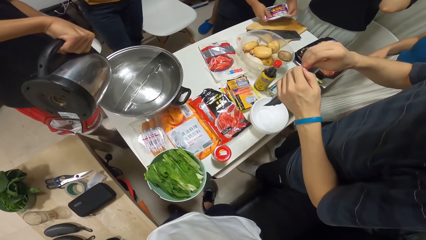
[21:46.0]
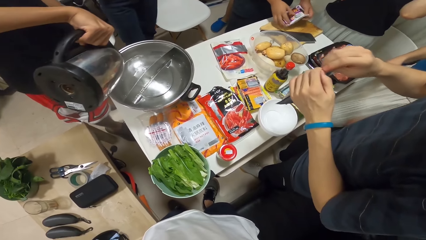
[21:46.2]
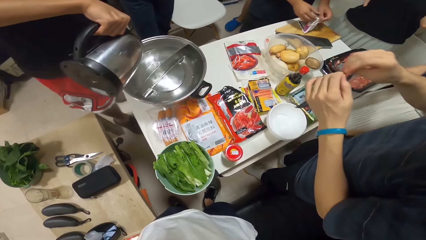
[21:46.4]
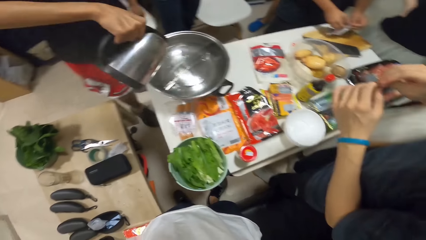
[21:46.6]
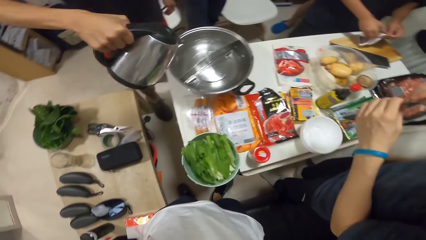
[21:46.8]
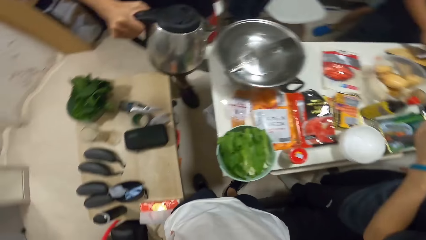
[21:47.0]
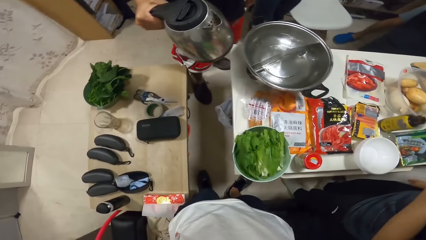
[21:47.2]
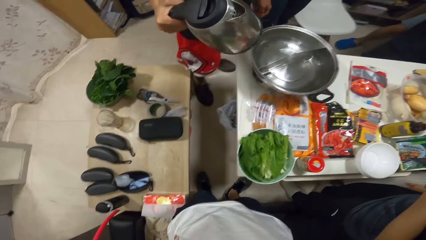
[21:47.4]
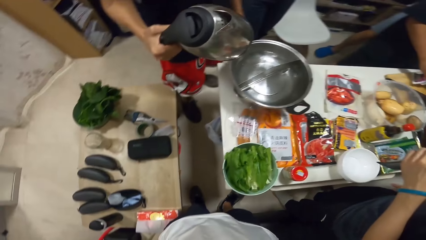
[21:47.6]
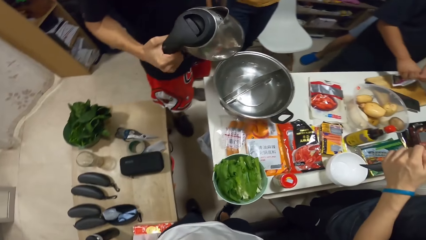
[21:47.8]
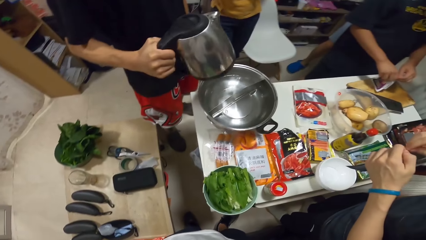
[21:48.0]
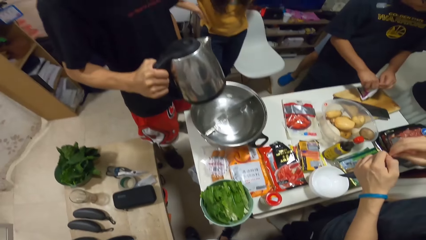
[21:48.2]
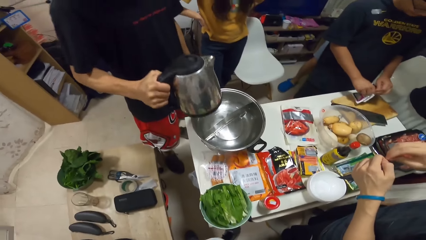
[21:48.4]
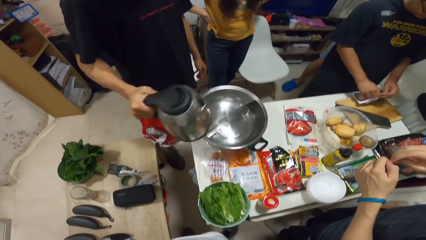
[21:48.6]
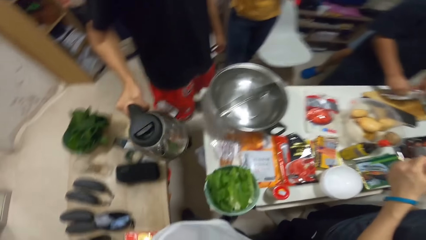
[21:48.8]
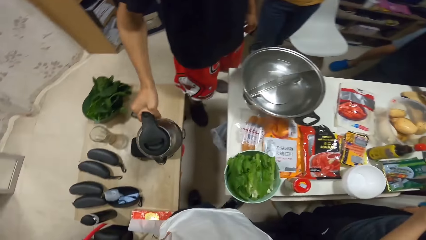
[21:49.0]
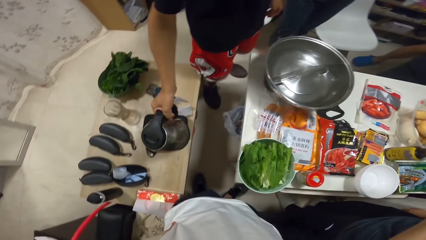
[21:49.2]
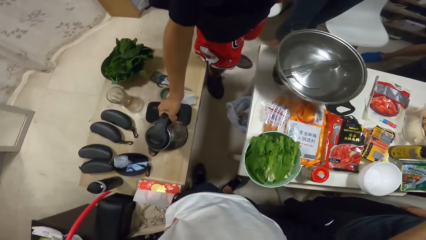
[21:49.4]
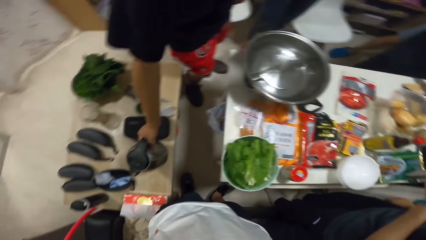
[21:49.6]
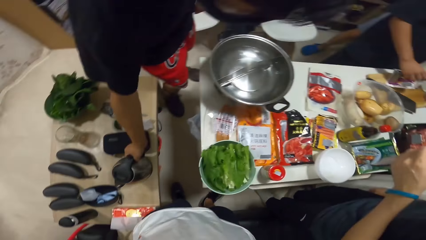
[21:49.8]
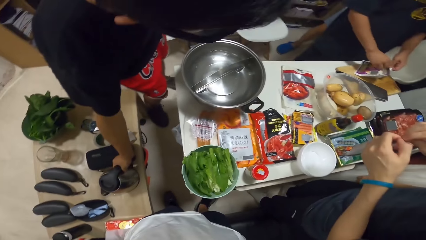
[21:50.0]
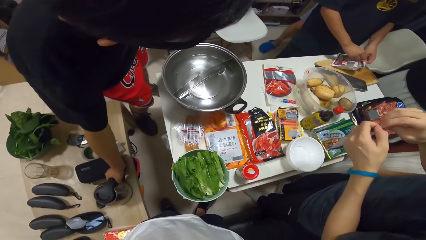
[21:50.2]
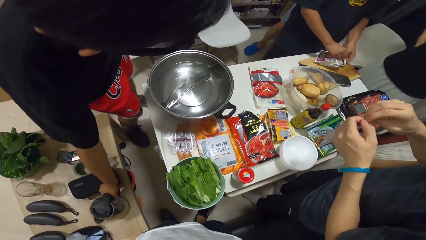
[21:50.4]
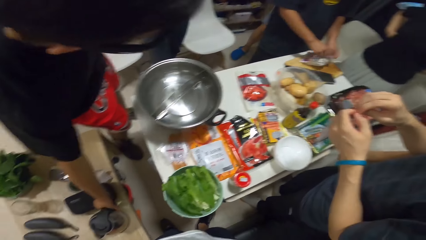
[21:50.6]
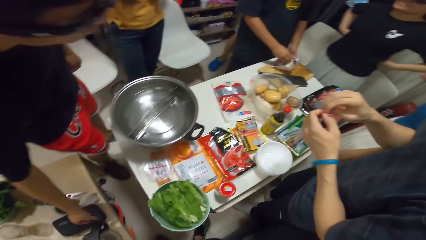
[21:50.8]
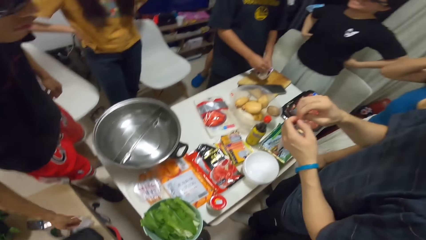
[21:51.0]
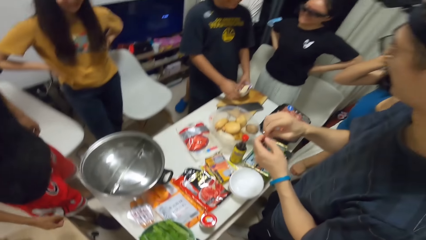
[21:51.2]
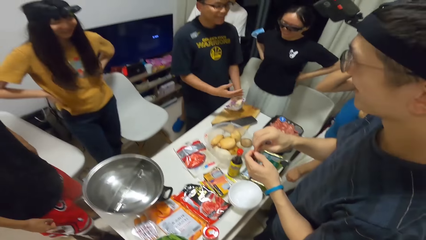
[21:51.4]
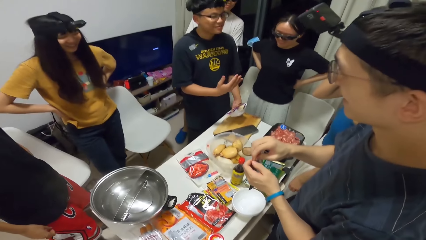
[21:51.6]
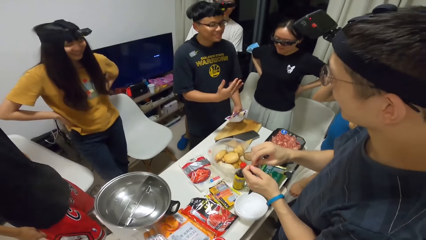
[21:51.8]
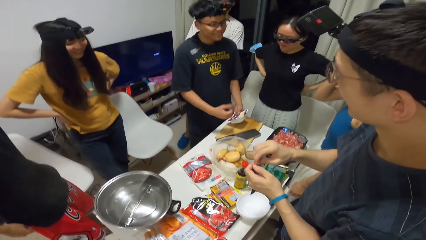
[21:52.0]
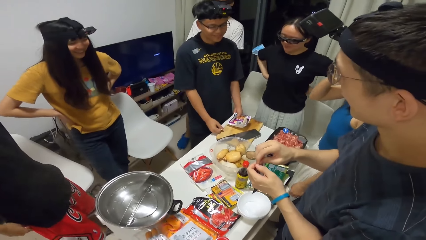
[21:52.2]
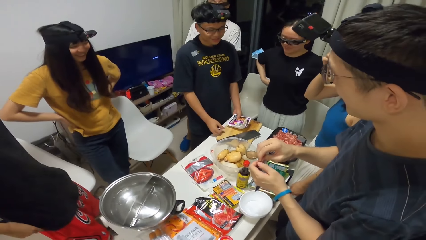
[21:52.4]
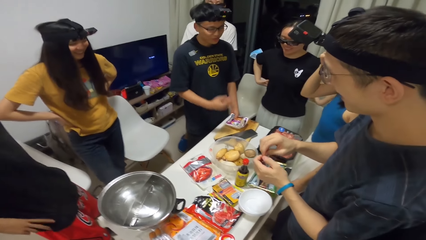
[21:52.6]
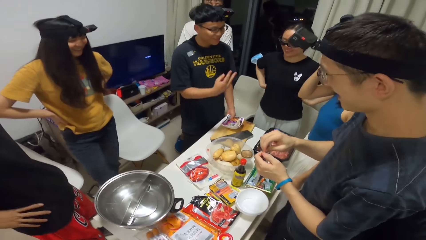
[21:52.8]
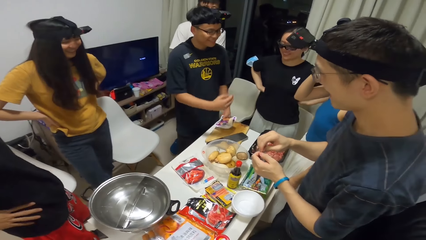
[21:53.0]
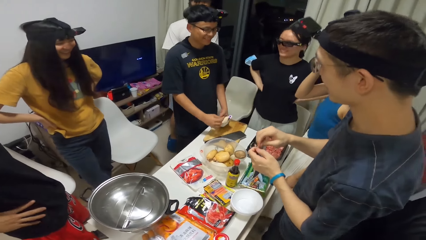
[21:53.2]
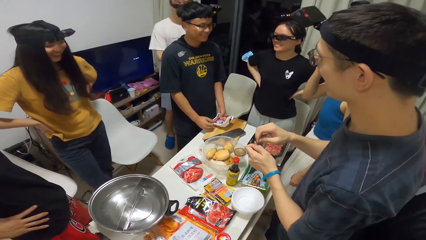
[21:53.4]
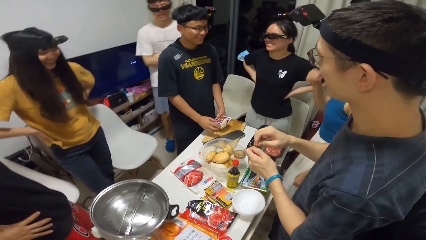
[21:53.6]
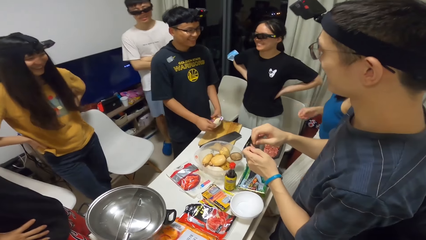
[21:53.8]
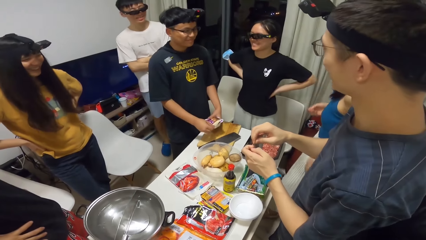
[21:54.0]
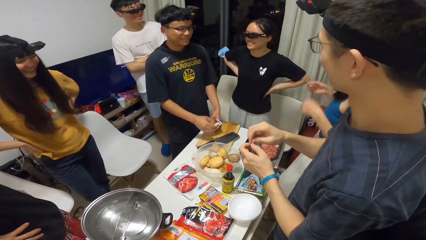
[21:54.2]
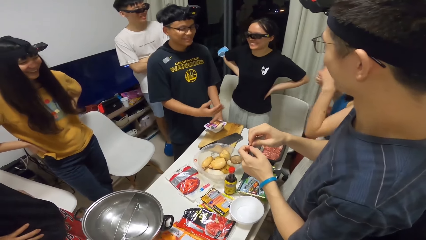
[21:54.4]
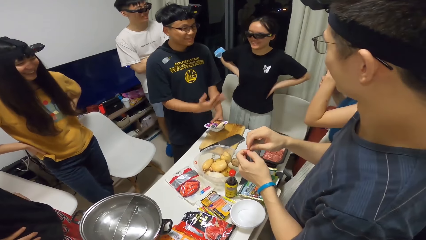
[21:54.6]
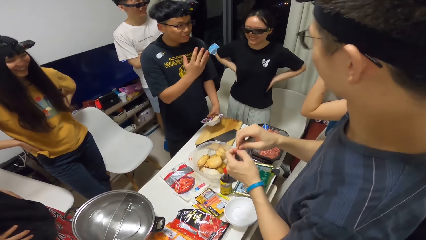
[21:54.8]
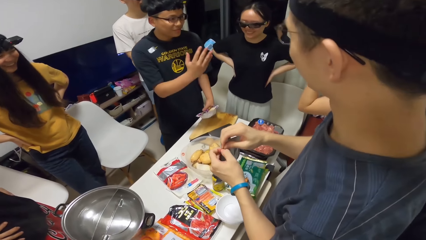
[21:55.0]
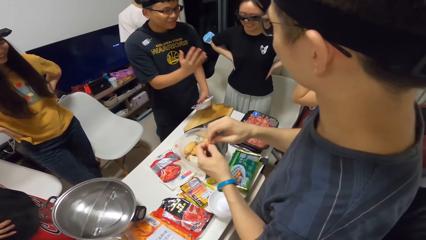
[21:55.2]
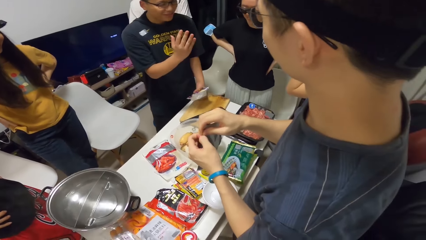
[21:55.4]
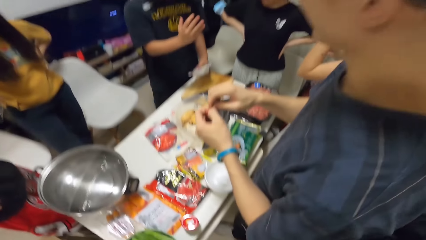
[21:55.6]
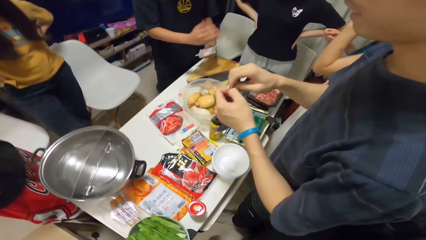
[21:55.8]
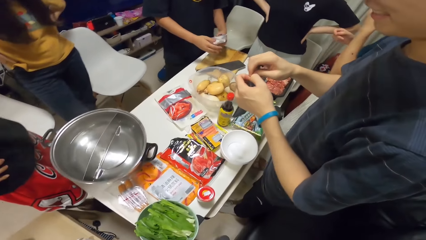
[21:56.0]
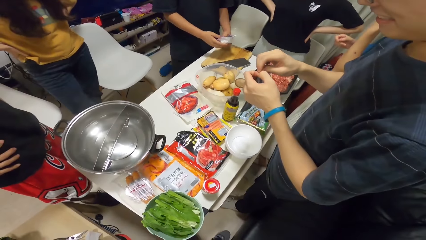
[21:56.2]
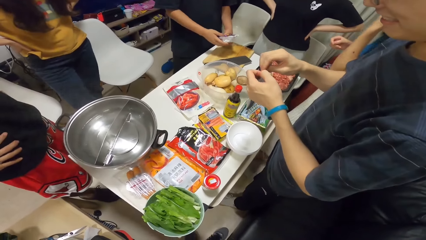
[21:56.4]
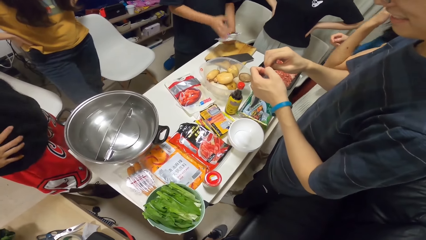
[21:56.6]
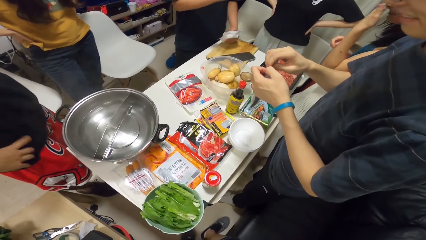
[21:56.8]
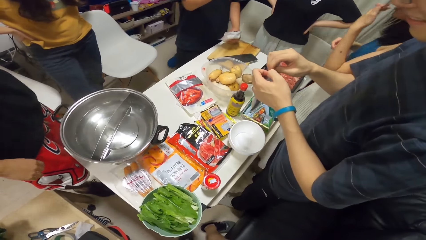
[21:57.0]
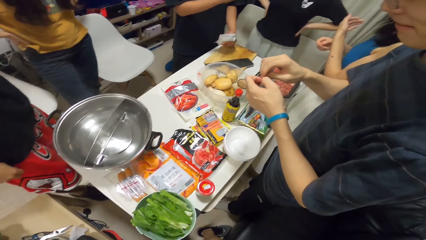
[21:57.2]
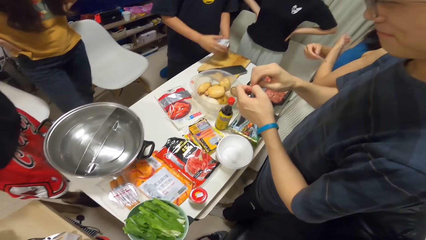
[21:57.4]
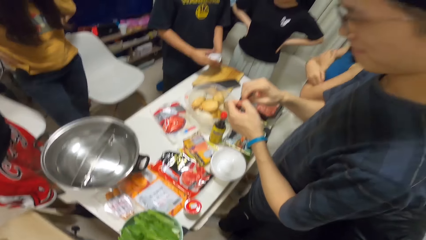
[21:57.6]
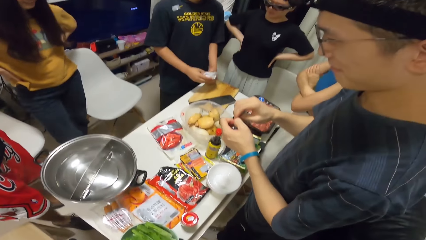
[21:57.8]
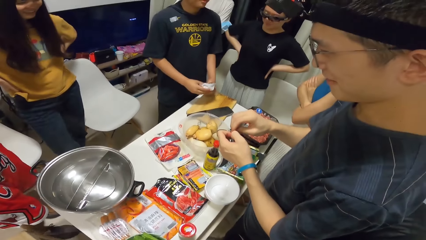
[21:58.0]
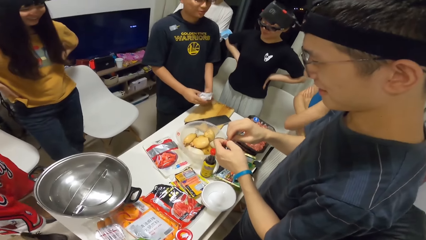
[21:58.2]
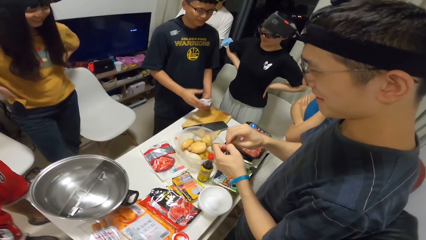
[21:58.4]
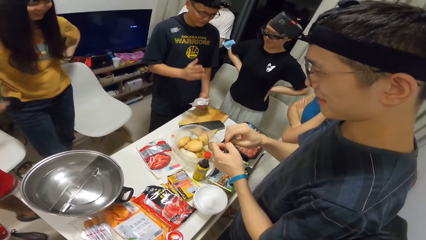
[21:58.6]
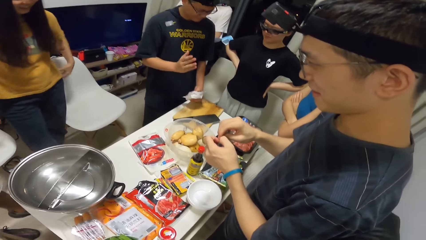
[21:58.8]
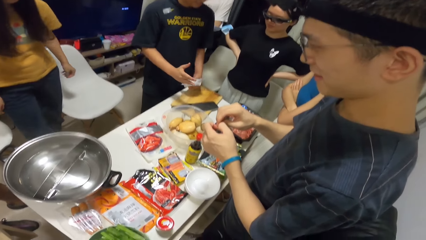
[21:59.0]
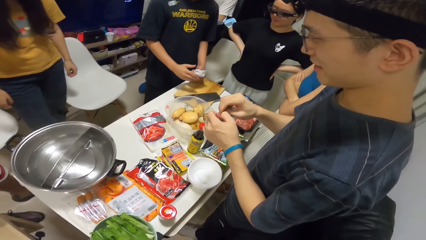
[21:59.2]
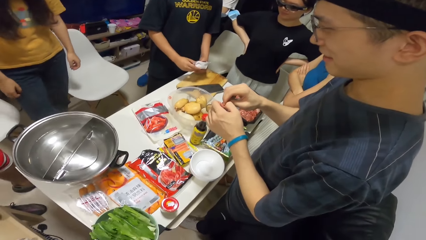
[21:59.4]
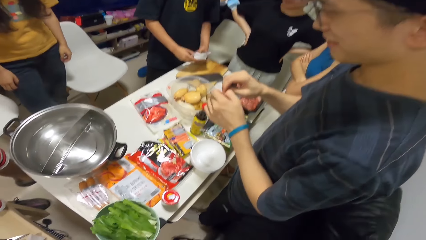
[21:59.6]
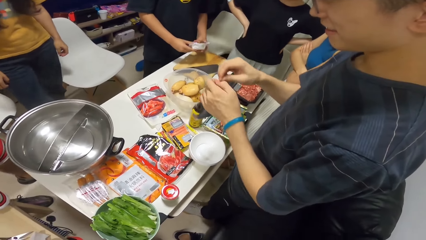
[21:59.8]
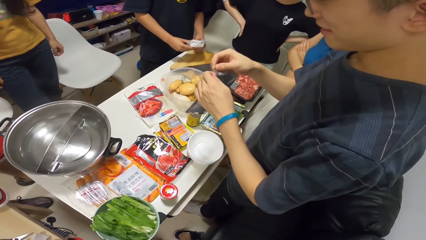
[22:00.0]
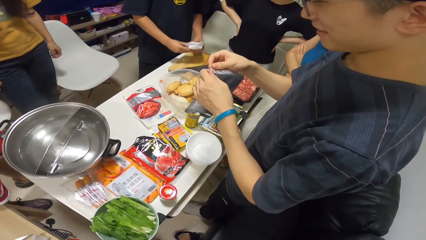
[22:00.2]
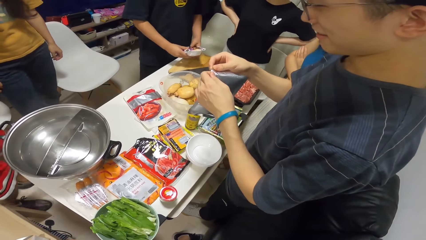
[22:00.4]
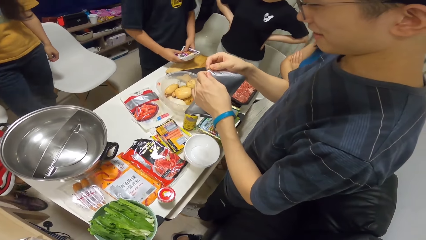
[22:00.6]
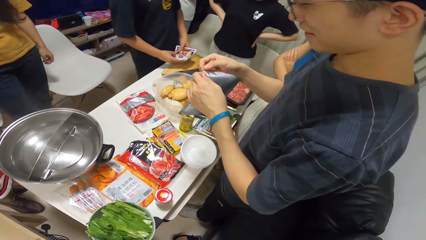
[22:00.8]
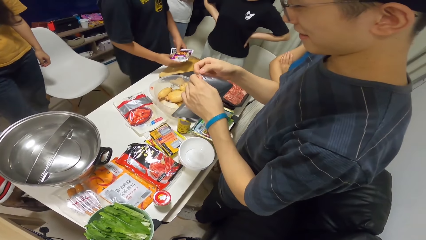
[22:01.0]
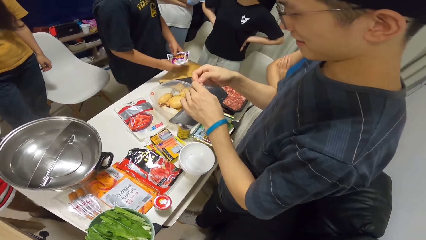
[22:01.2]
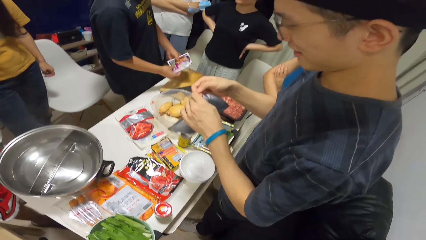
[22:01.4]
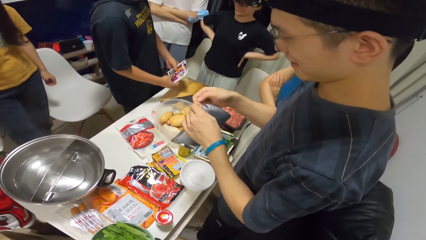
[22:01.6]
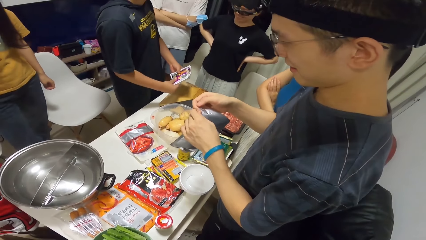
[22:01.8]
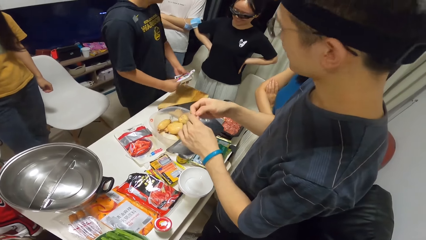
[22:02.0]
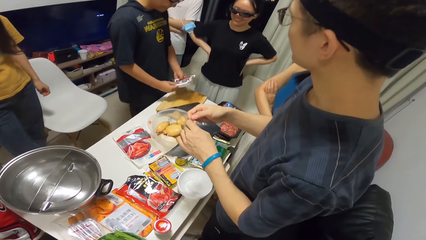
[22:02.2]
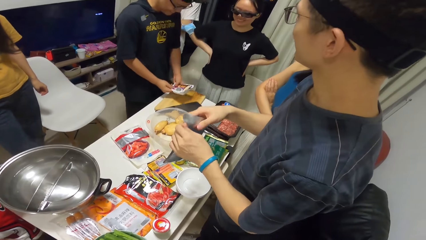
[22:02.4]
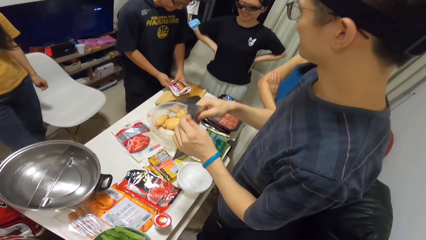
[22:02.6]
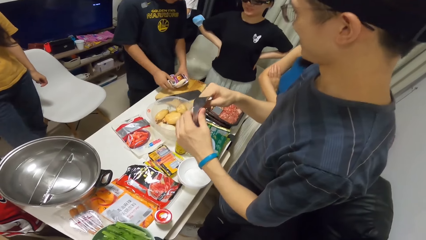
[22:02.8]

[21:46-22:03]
A man cuts something. Another man pours something and puts hot water in a bowl. A third man places the kettle onto a table. The first man demonstrates with his hand. The second man opens the paper. The first man demonstrates with his hand.
